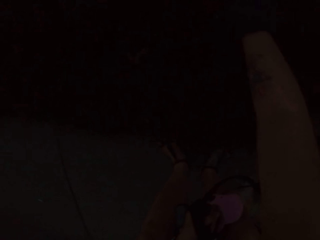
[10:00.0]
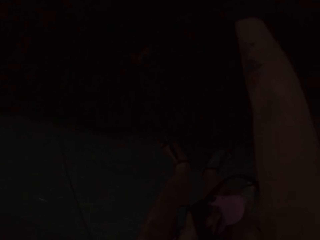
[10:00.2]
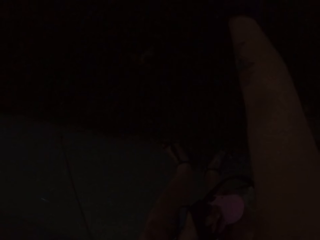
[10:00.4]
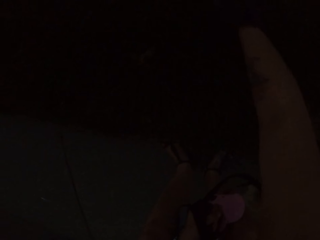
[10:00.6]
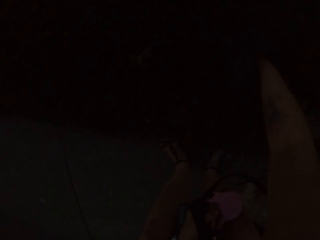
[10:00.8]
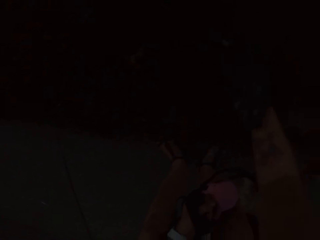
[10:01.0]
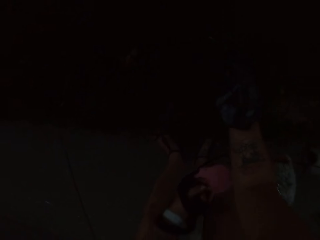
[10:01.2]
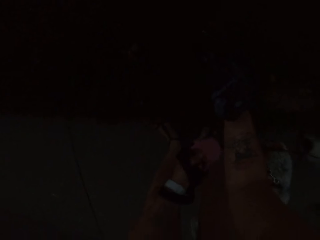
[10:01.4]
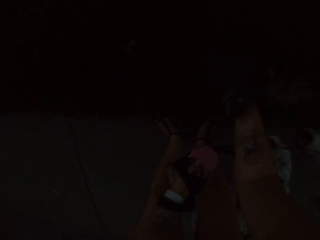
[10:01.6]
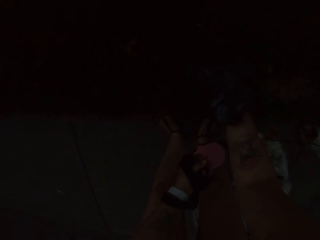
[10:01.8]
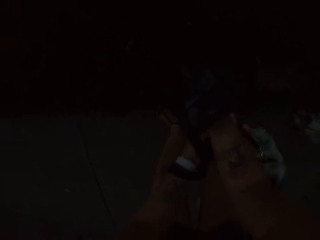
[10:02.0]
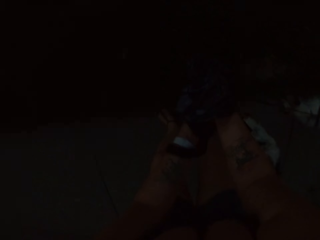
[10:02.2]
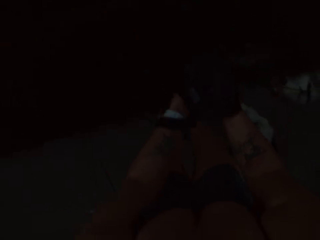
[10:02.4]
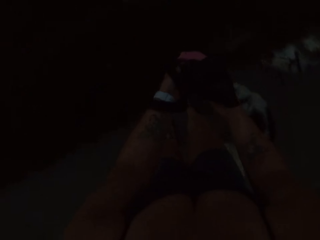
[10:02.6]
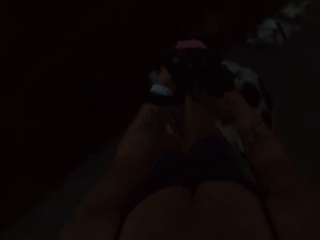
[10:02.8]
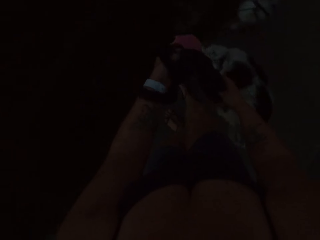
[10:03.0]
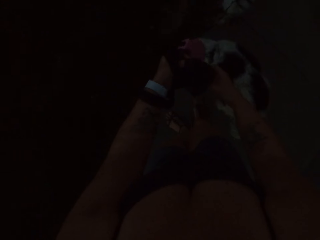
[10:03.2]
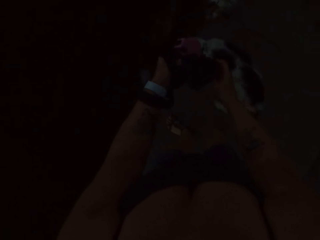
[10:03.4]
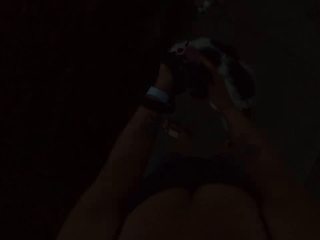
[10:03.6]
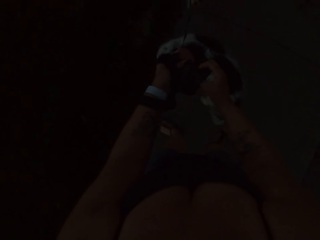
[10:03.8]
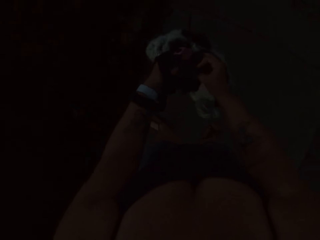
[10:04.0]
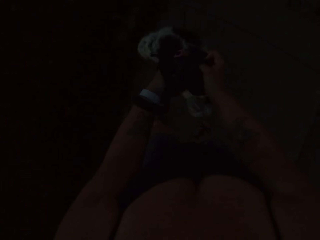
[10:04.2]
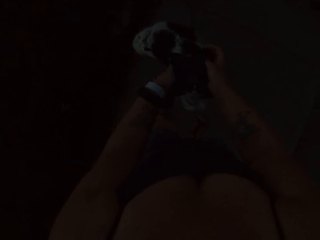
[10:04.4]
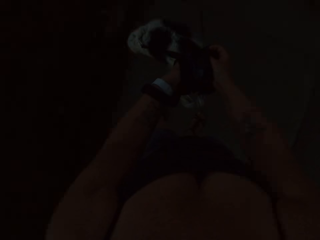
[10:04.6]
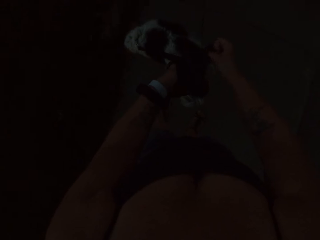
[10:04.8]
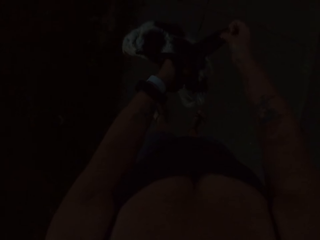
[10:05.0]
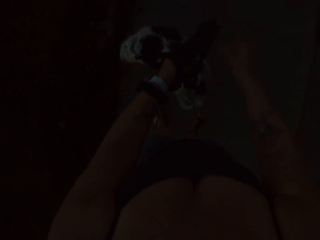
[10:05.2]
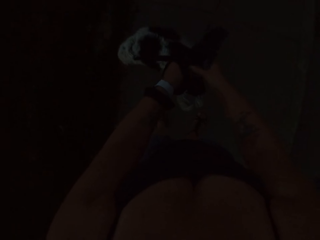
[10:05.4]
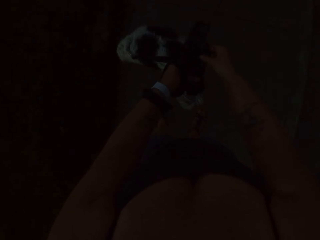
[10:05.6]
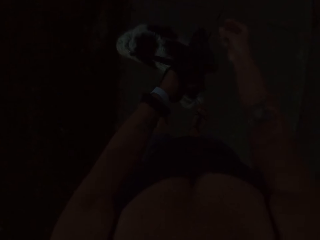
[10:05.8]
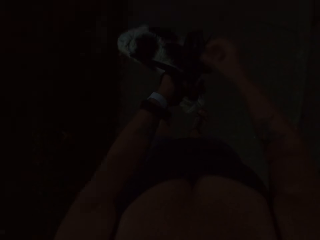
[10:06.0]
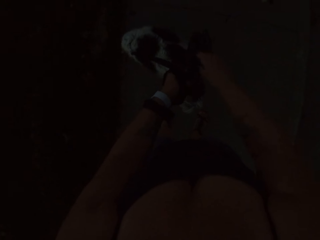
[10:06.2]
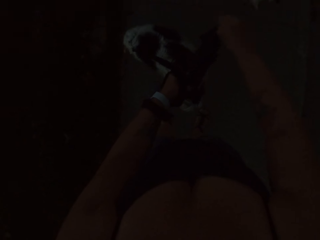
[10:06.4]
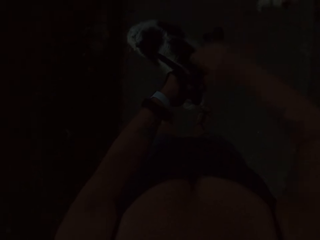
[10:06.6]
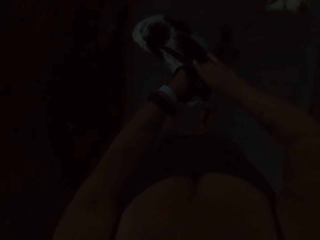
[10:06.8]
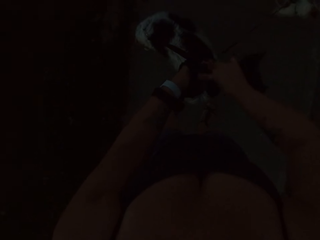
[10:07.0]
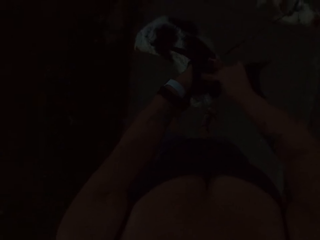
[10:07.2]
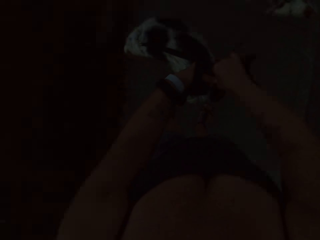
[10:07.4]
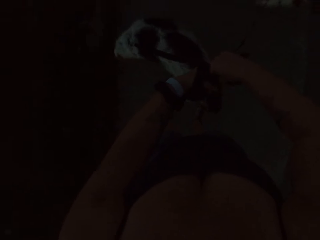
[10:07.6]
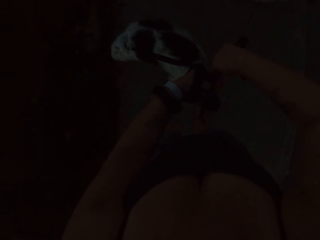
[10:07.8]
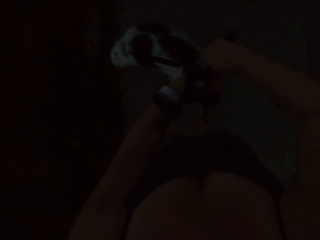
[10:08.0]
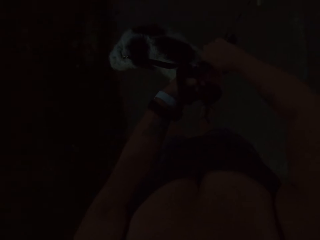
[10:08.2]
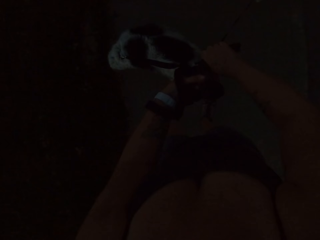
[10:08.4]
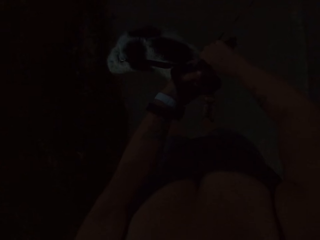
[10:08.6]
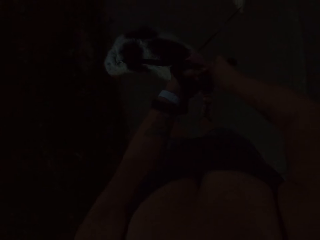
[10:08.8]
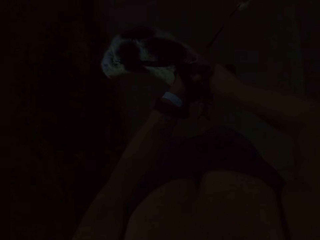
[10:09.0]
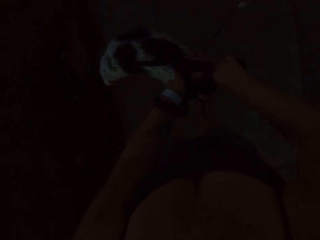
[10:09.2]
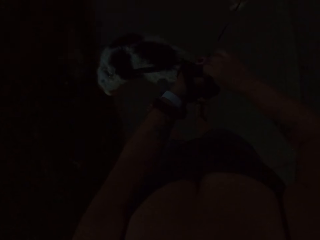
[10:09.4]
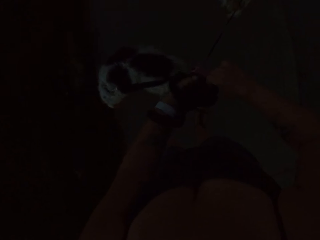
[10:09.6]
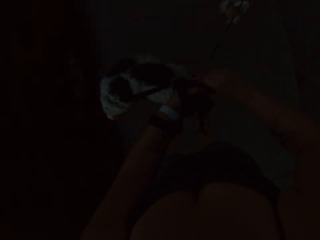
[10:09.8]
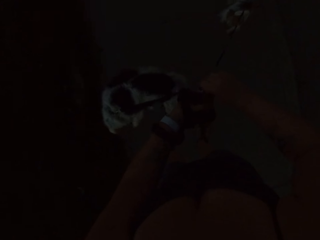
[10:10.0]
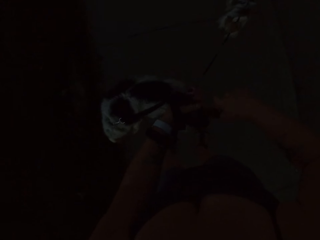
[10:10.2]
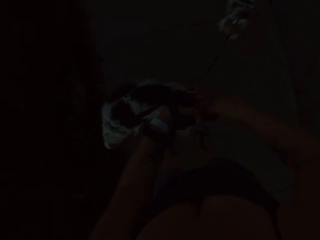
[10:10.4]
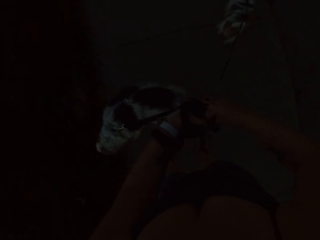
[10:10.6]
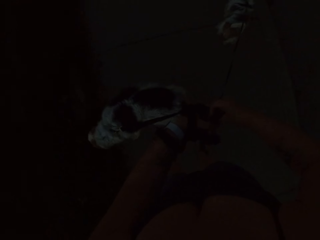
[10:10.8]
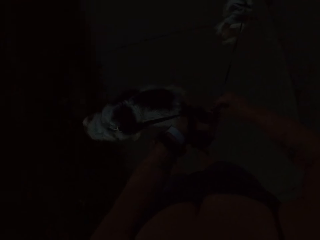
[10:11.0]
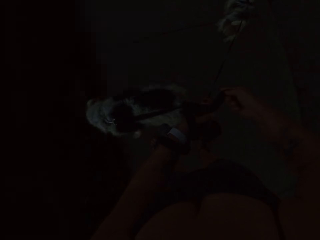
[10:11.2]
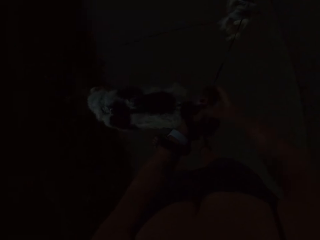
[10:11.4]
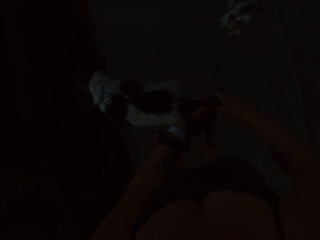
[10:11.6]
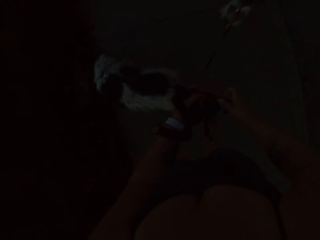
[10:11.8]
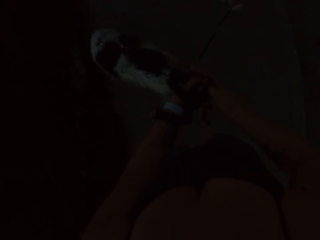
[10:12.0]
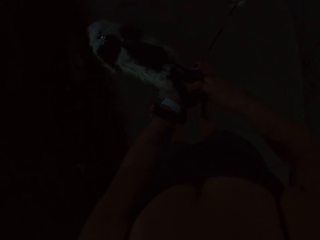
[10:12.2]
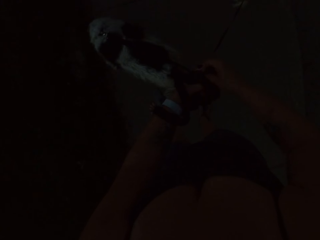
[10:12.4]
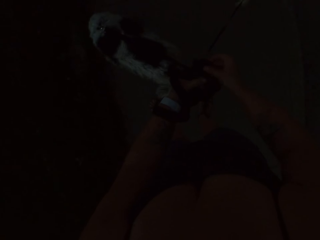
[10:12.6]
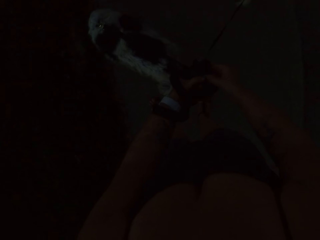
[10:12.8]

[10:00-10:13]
The camera wearer packs dog feces with the nylon. They wrap the nylon around the dog feces. They tie the nylon.

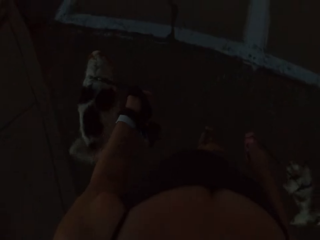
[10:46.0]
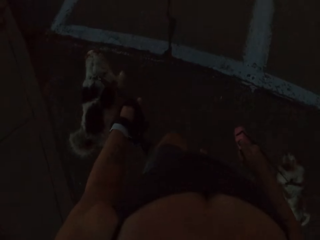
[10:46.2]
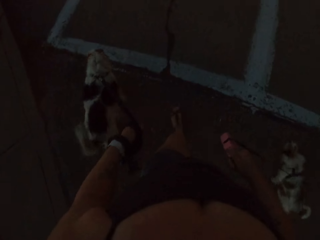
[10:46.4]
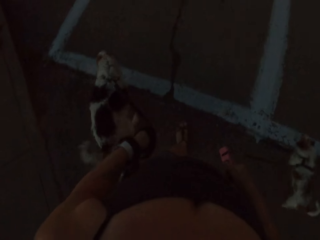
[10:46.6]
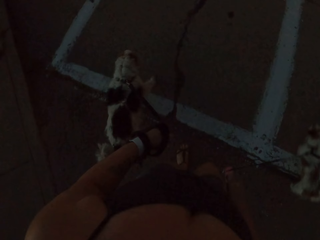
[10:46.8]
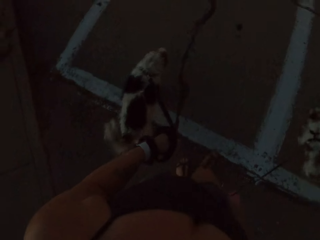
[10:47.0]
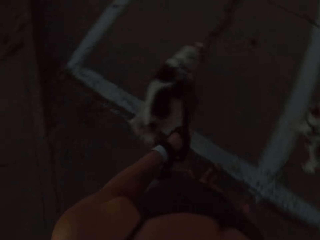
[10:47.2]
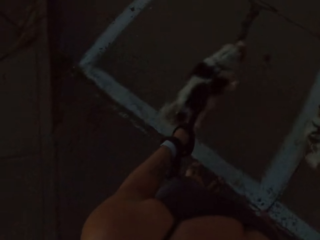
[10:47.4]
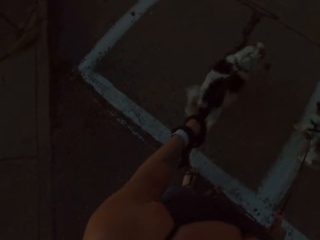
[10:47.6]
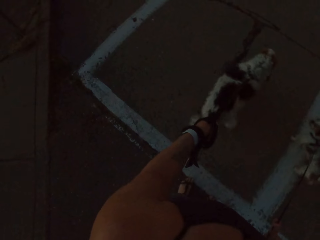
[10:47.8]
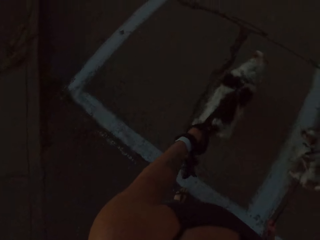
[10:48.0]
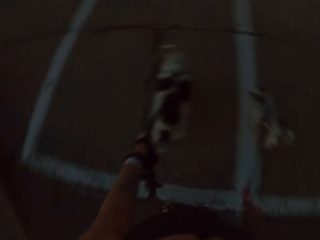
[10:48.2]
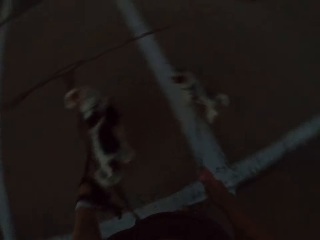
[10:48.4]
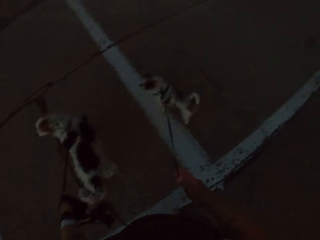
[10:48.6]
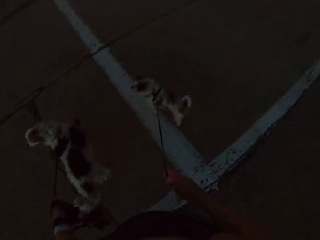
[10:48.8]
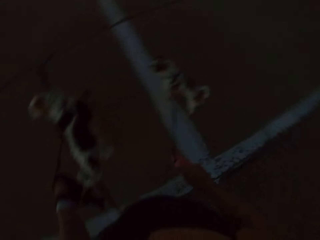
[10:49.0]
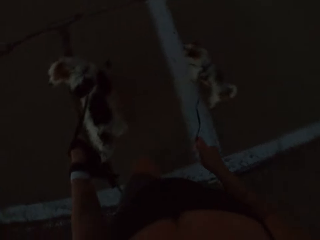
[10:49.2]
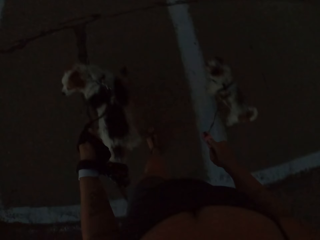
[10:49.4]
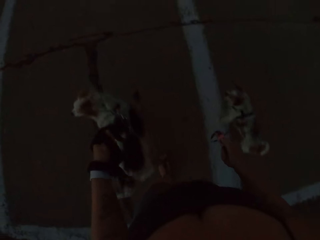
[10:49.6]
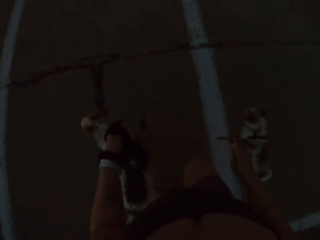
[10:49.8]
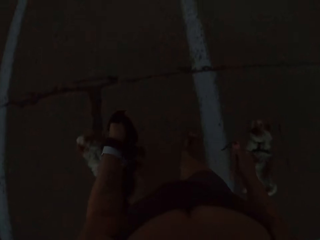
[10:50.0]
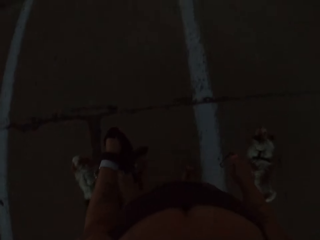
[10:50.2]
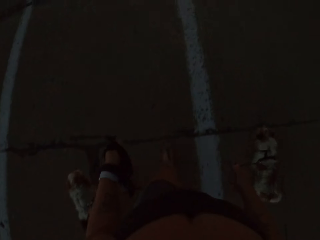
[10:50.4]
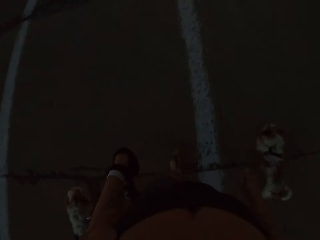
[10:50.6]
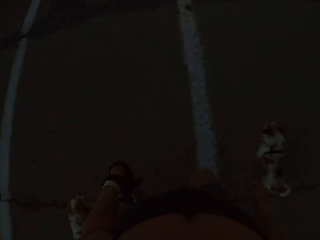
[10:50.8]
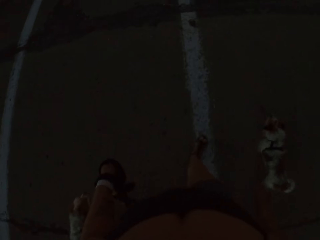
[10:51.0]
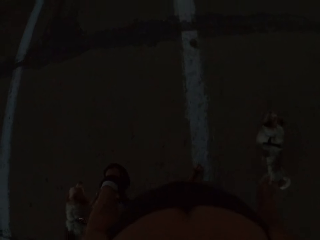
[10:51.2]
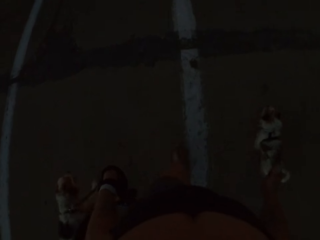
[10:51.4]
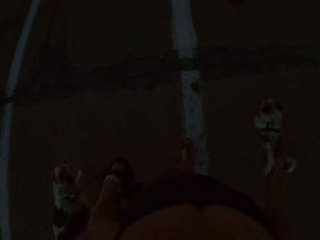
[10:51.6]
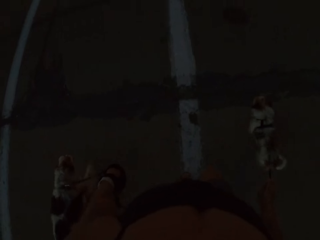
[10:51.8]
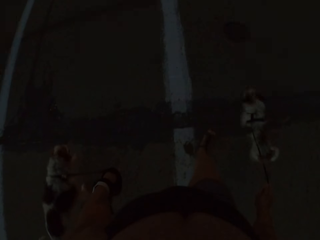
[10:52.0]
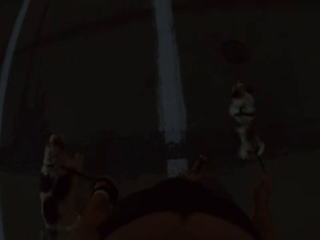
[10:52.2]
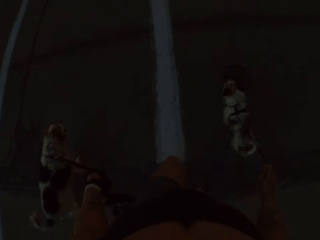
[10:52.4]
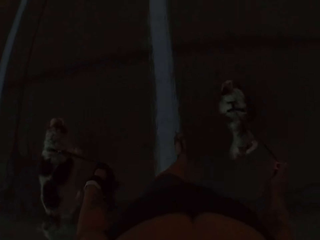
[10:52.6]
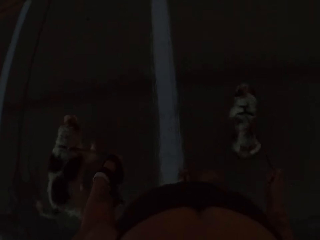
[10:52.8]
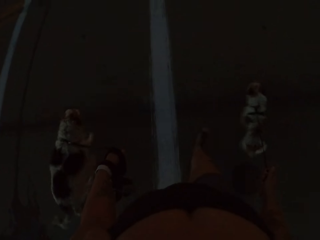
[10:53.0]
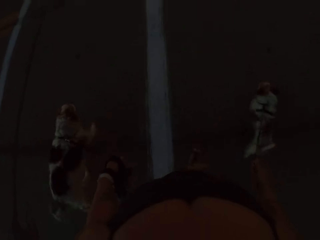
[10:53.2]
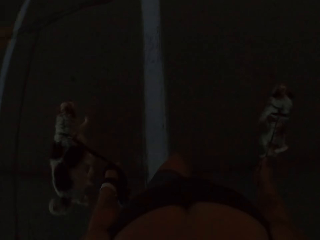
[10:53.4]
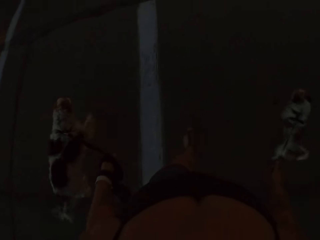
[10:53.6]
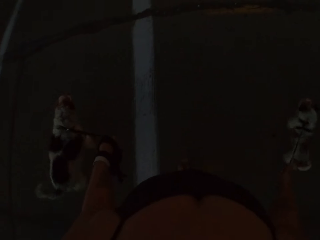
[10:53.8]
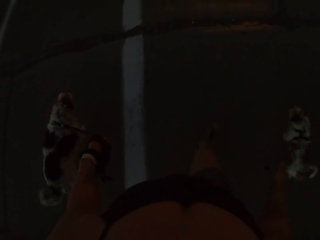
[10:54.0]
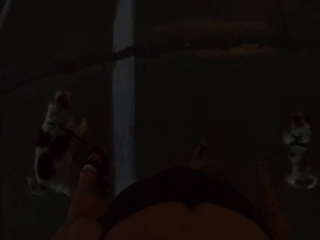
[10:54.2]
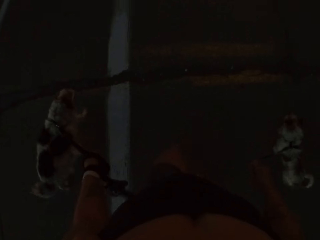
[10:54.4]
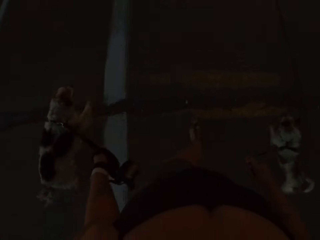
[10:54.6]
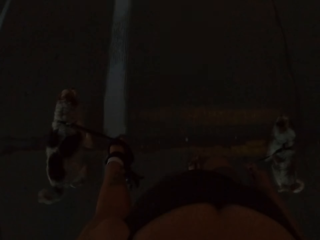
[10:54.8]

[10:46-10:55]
The camera wearer stops on the road with dogs. They walk on the road with the dogs.
